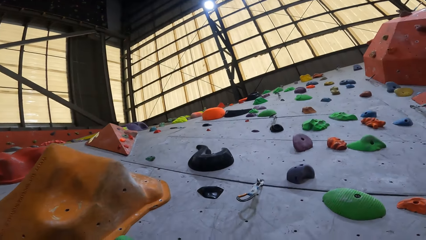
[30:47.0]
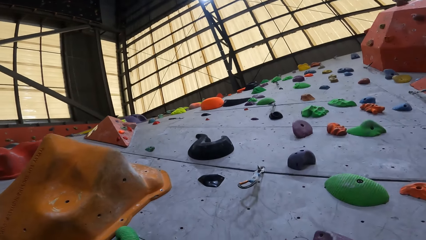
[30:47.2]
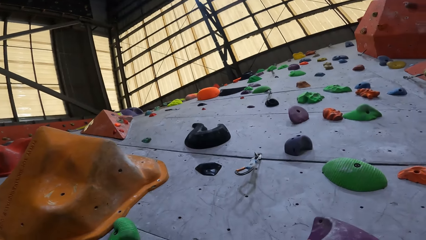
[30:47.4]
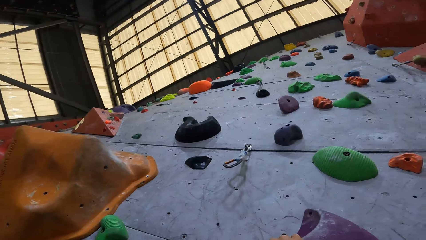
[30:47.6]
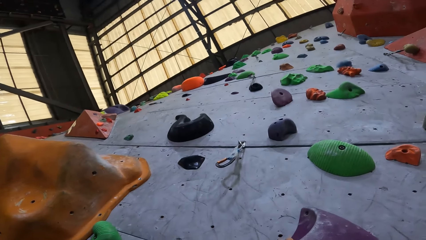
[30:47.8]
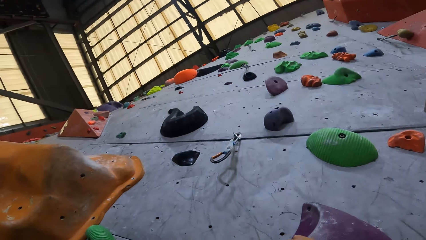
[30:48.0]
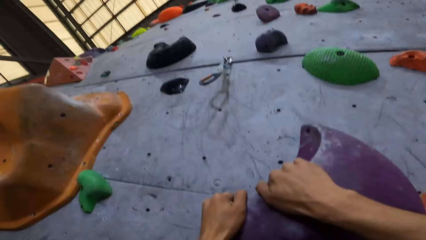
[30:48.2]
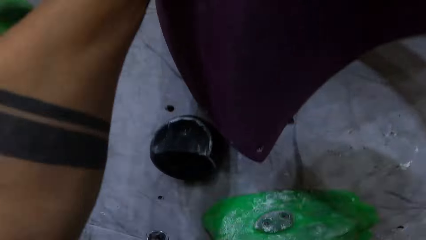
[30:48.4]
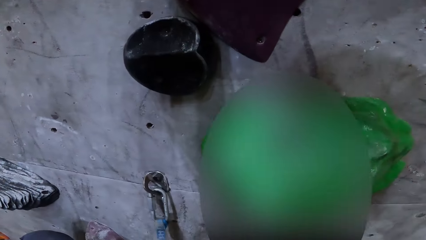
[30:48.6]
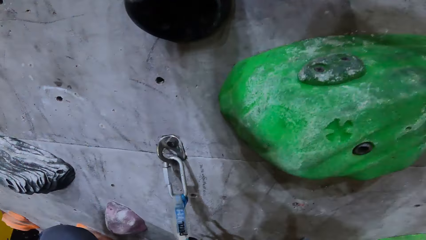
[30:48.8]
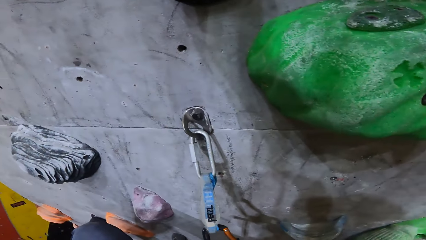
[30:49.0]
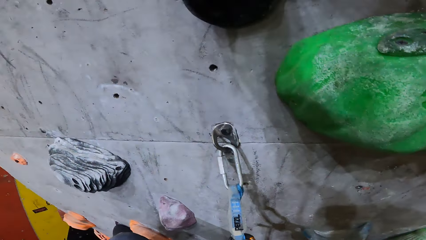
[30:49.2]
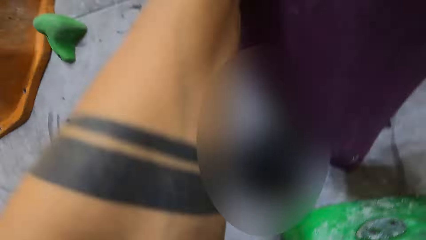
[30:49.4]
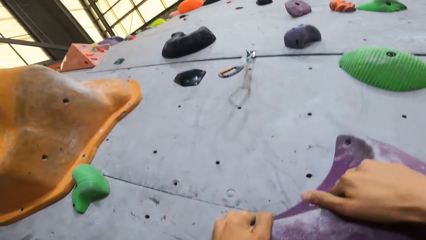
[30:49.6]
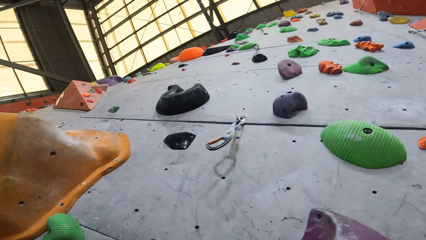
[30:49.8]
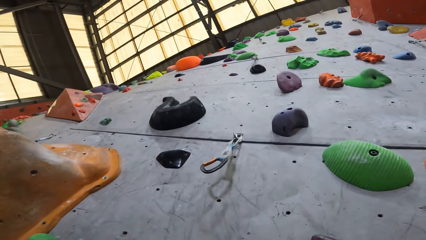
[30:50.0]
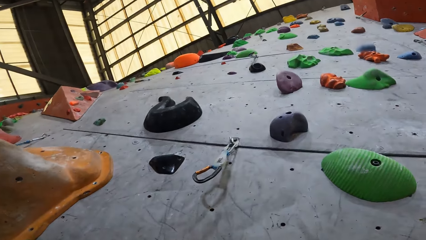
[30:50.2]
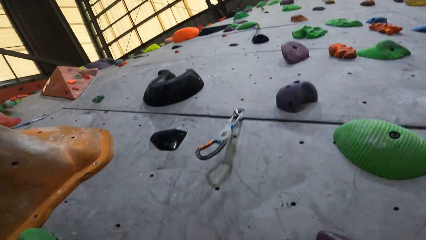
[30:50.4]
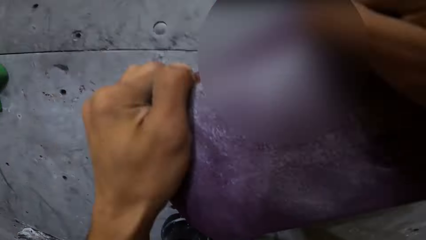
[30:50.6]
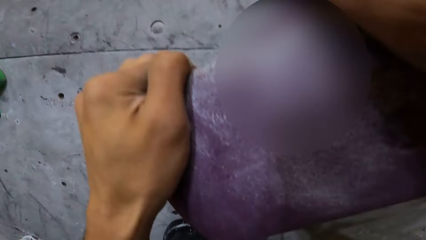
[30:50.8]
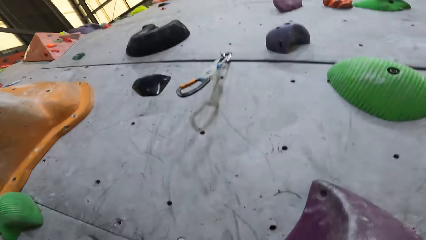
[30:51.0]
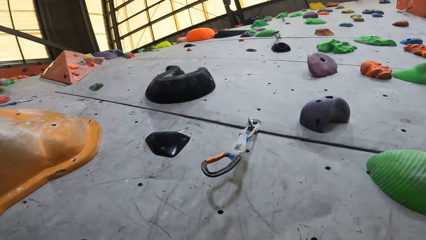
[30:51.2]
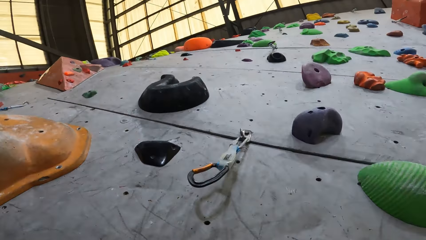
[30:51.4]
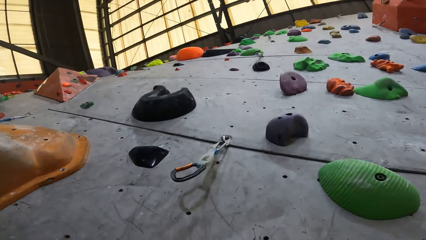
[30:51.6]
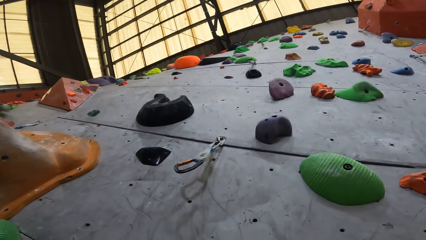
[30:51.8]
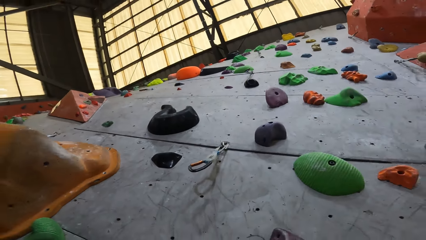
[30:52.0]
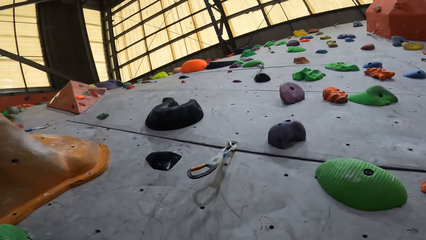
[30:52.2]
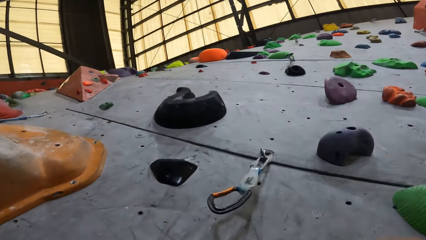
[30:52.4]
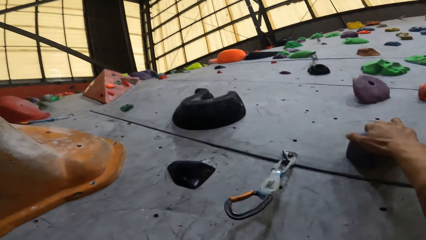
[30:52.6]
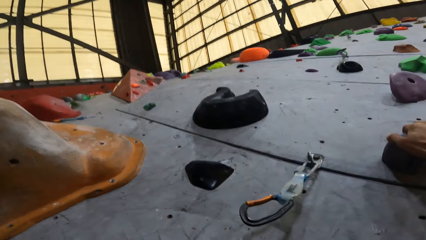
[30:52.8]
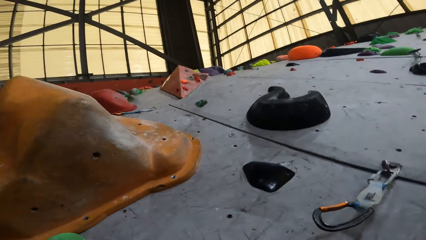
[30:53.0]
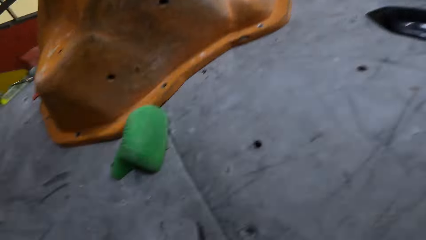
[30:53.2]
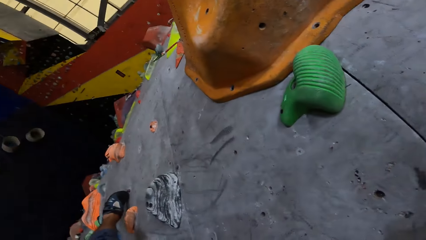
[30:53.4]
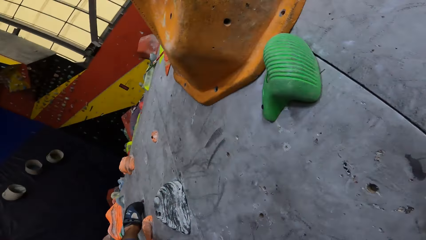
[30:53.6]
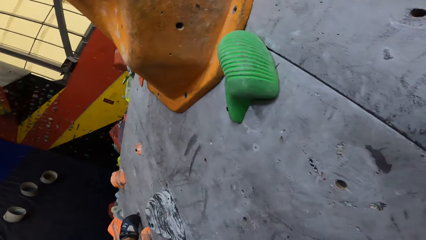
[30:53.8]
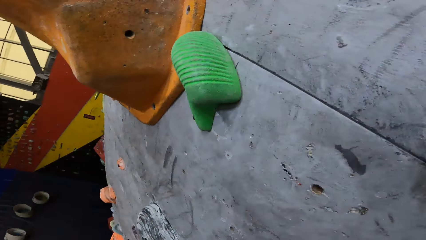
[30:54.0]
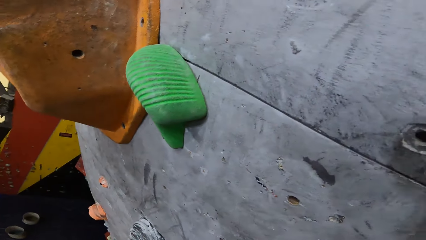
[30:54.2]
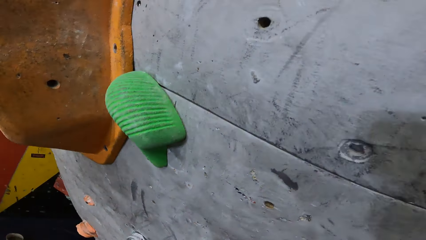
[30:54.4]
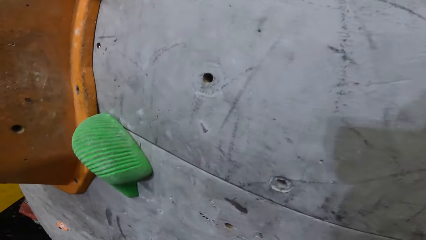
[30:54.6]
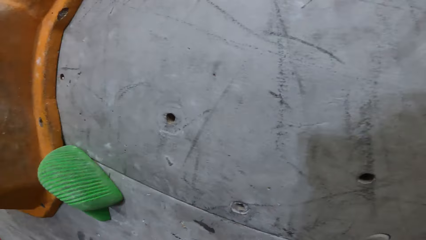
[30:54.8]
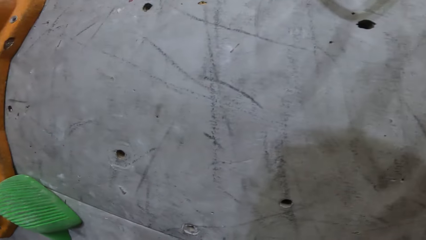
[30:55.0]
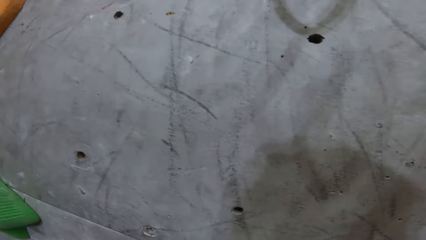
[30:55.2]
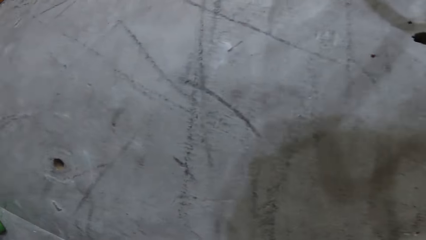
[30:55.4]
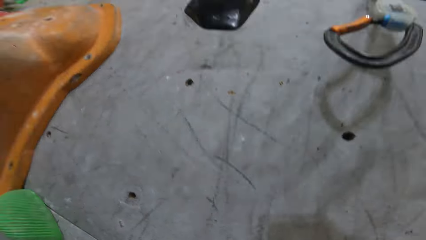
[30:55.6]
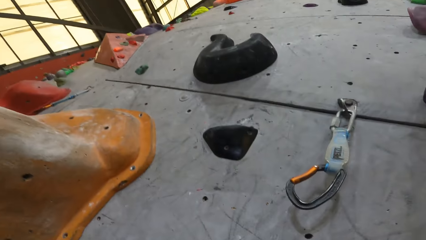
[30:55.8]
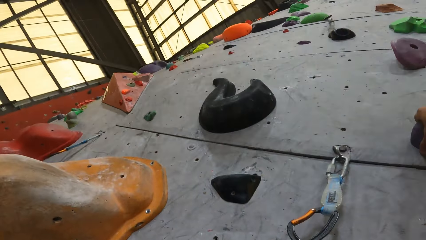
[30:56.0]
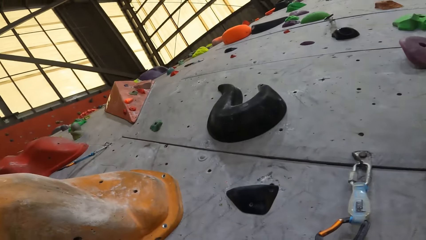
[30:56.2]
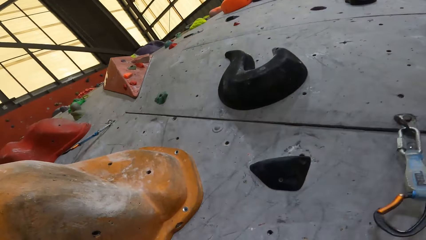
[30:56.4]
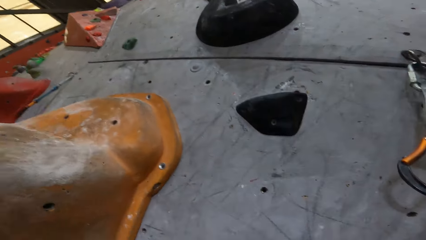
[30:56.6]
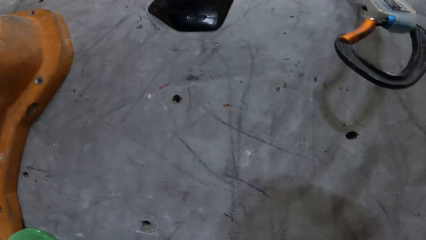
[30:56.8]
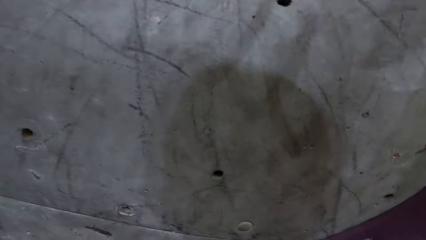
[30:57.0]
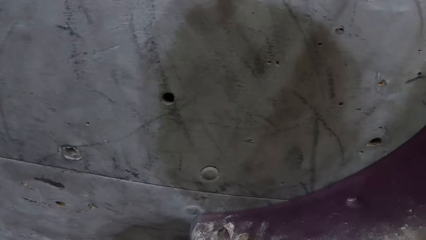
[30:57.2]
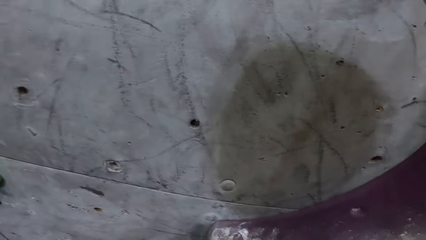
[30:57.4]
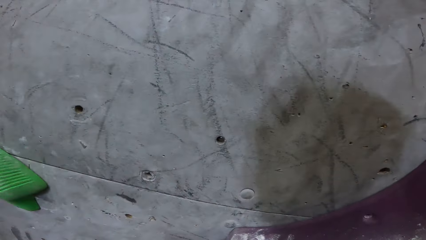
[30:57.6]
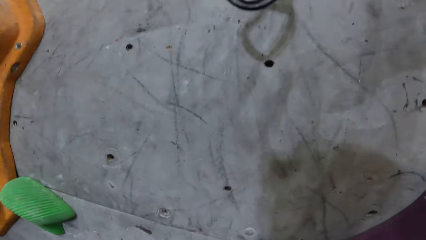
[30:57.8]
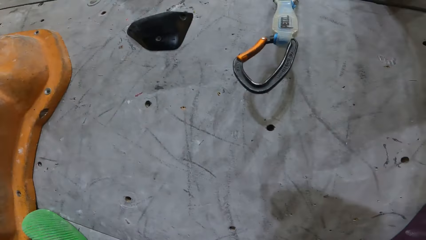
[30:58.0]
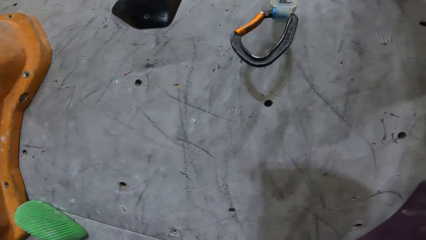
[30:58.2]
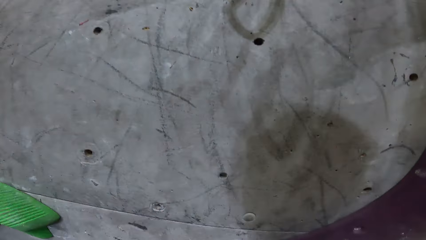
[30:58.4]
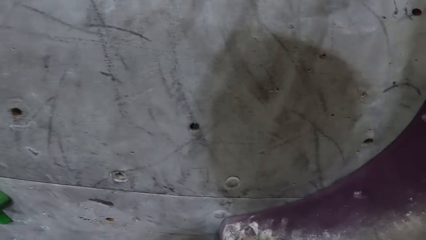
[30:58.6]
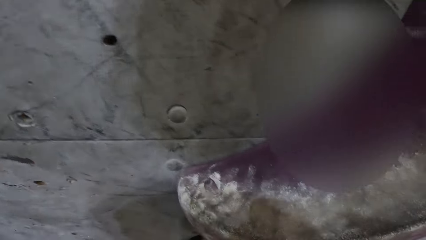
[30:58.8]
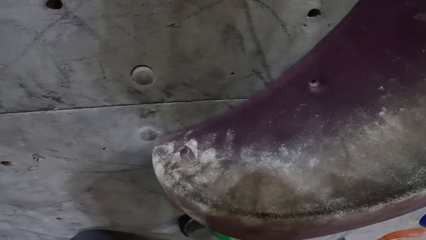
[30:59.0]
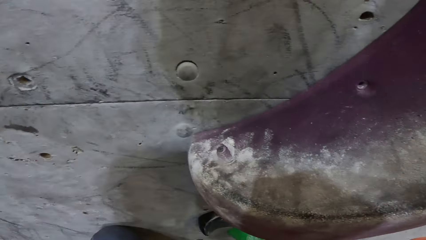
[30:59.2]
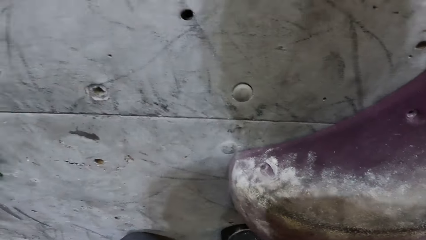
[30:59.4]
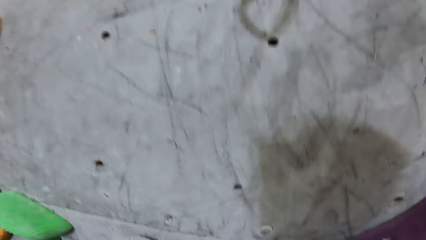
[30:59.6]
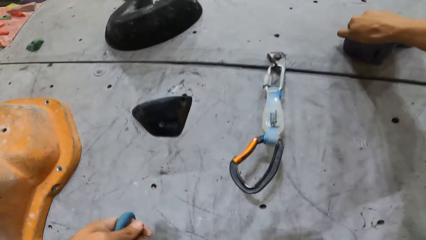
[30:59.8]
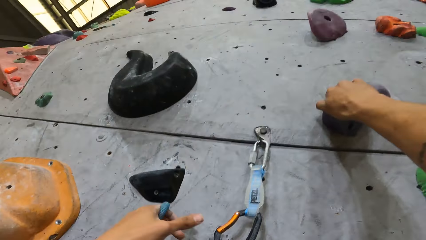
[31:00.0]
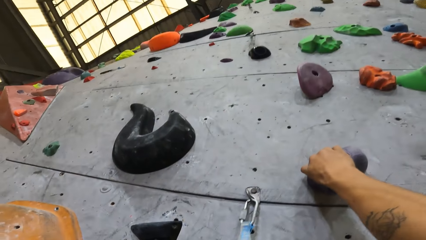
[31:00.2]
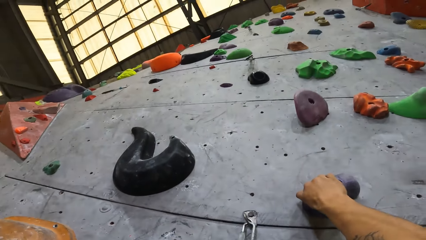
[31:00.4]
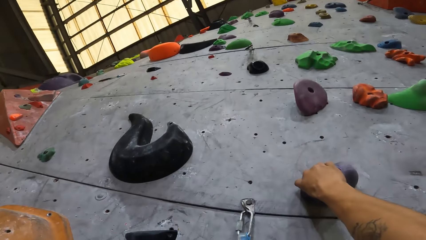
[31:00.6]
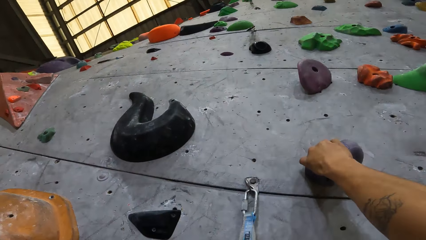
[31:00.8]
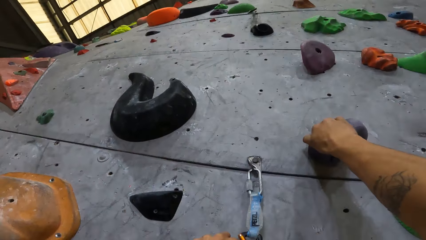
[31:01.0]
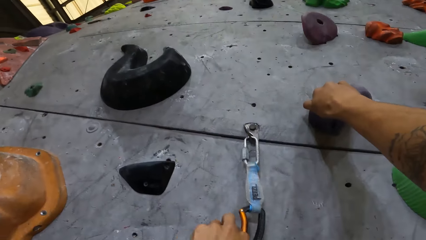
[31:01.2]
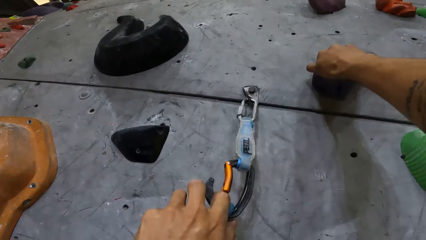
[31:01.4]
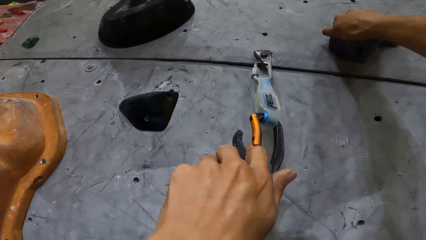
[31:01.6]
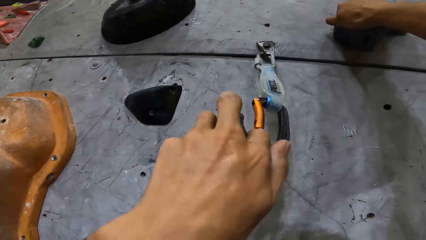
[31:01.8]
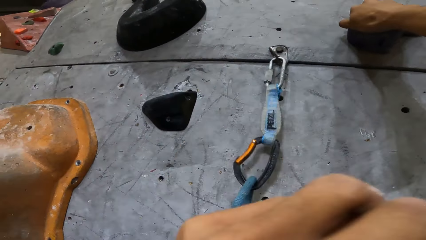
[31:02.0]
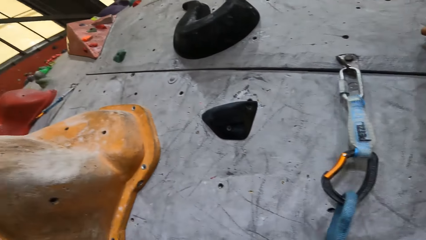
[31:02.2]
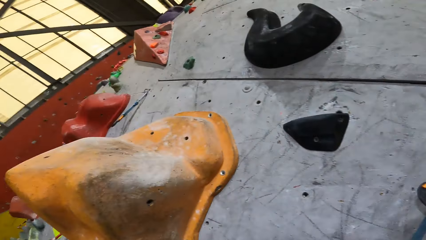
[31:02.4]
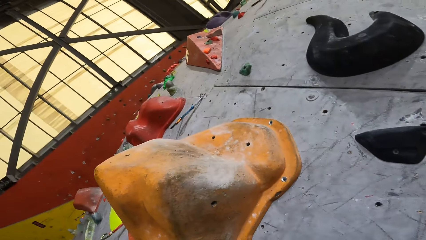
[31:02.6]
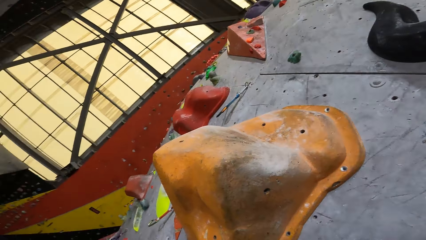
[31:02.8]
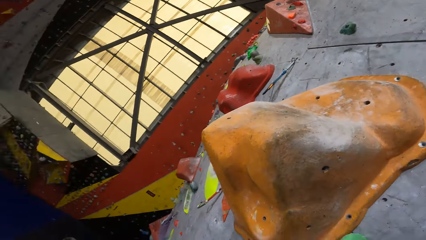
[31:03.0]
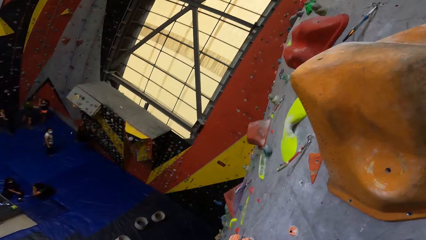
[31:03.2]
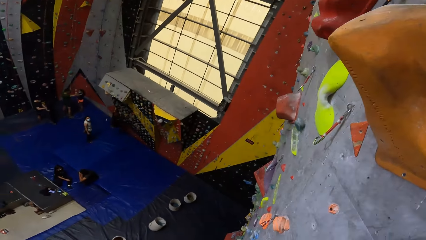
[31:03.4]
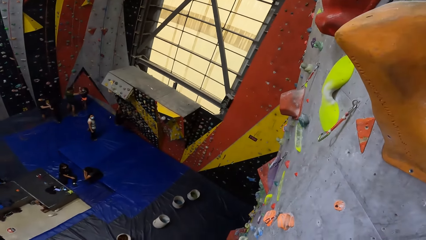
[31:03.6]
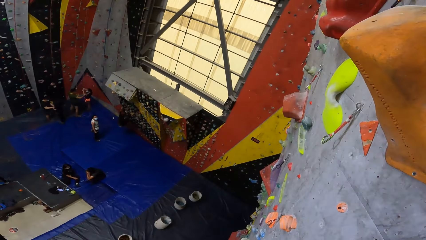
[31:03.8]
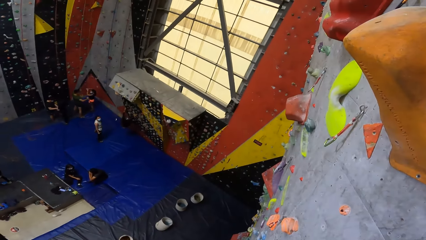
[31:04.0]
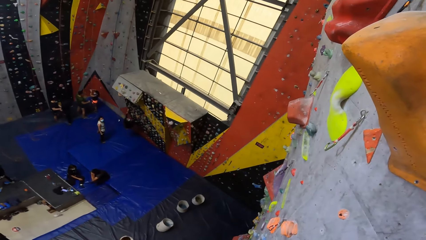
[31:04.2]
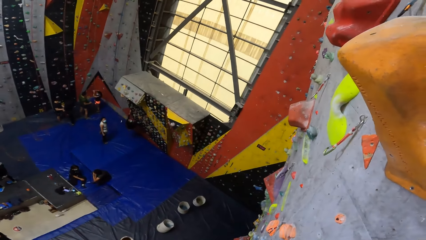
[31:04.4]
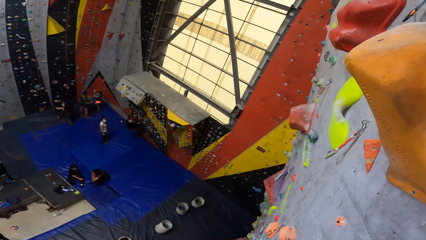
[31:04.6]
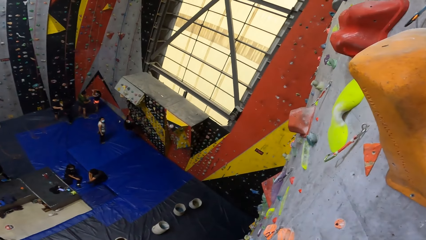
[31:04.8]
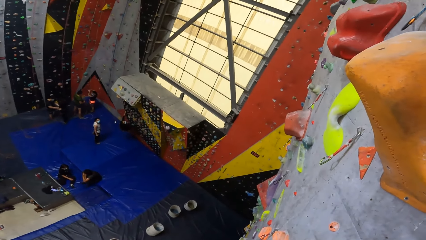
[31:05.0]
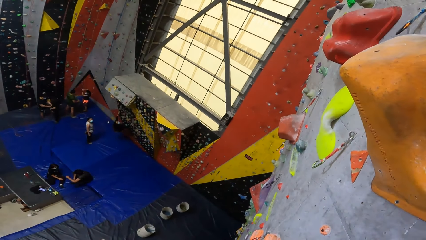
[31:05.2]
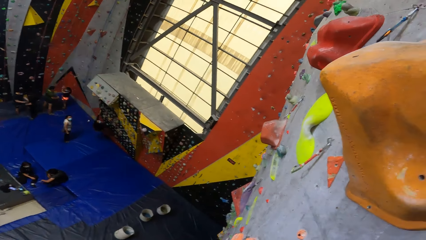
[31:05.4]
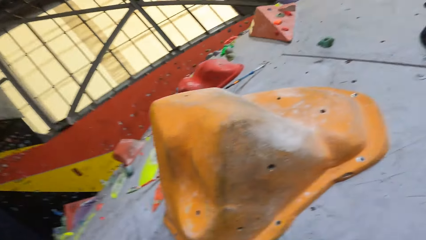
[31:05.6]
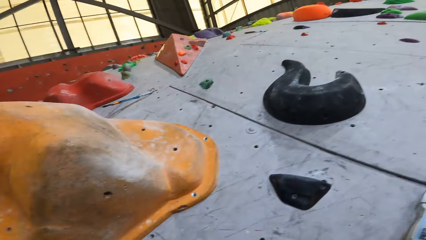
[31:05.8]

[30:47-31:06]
The camera wearer holds a crimp hold with his hand. He looks around the climbing wall. He touches the holder with his hand.
